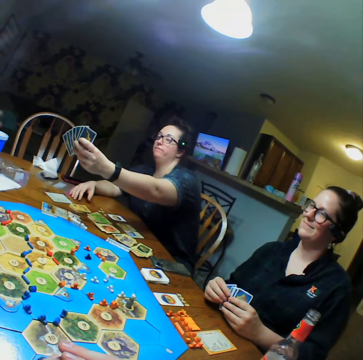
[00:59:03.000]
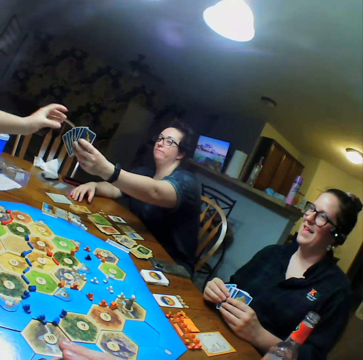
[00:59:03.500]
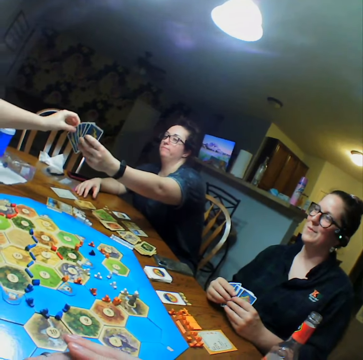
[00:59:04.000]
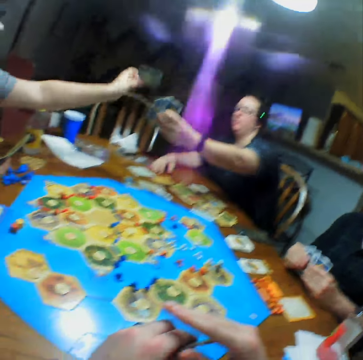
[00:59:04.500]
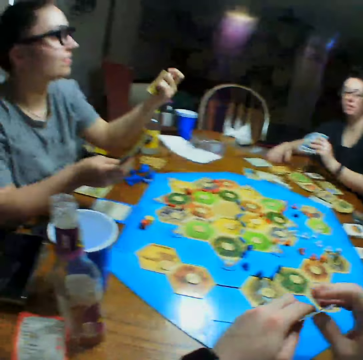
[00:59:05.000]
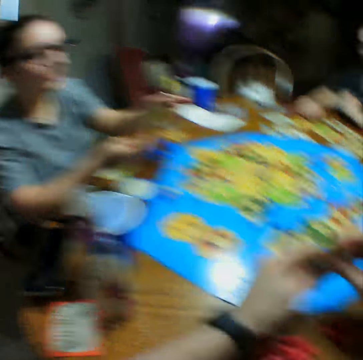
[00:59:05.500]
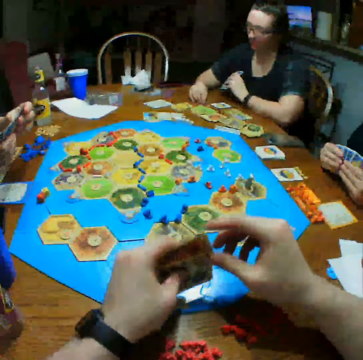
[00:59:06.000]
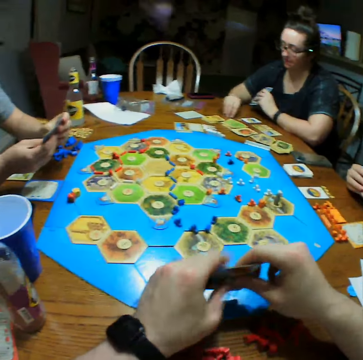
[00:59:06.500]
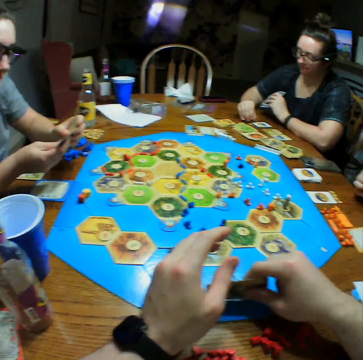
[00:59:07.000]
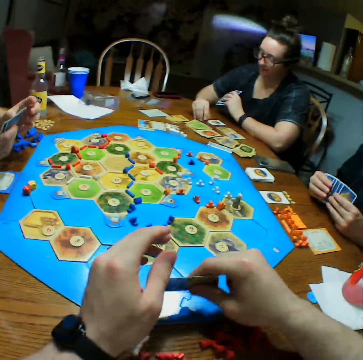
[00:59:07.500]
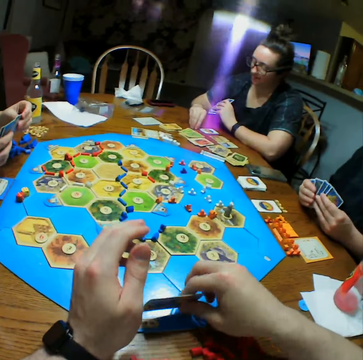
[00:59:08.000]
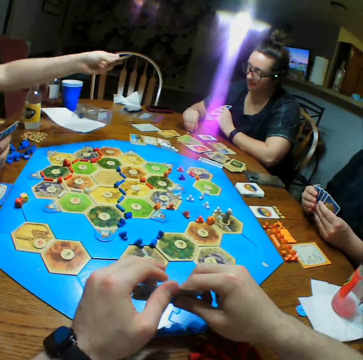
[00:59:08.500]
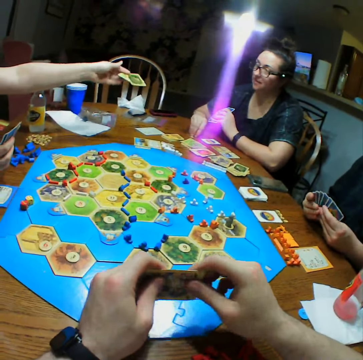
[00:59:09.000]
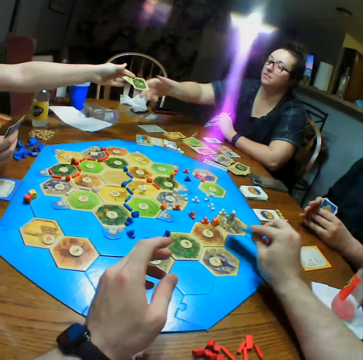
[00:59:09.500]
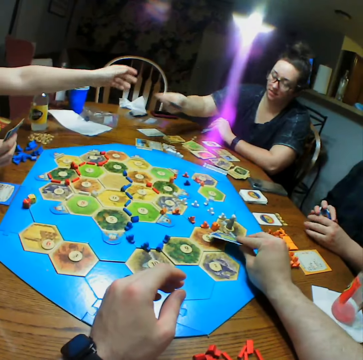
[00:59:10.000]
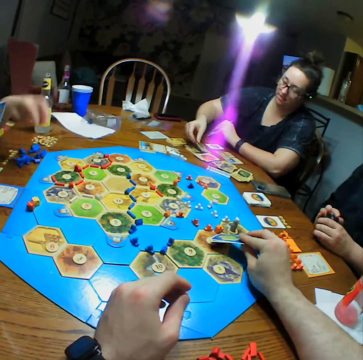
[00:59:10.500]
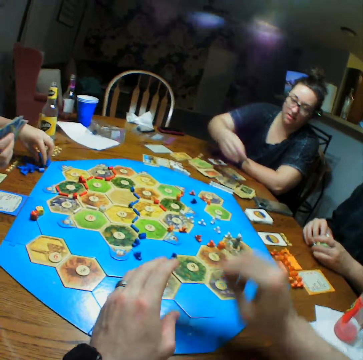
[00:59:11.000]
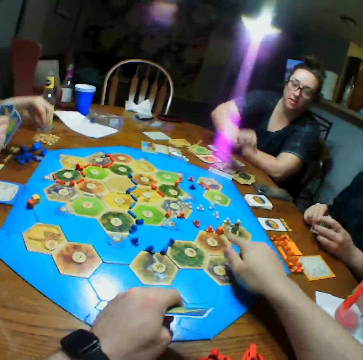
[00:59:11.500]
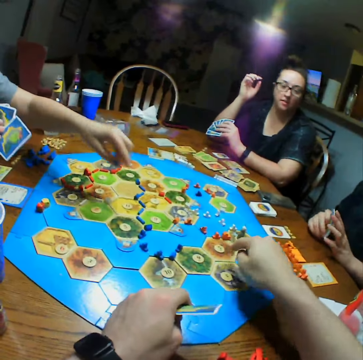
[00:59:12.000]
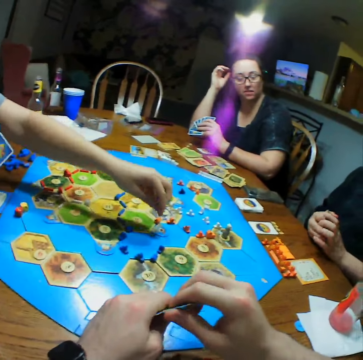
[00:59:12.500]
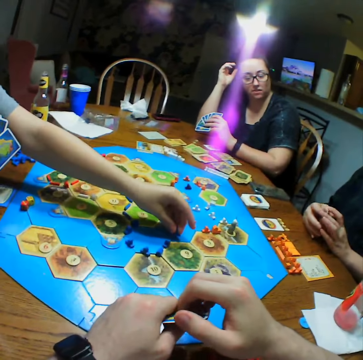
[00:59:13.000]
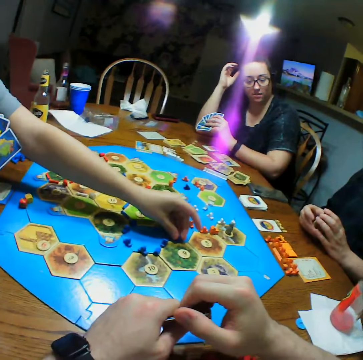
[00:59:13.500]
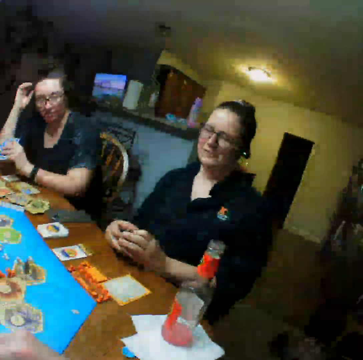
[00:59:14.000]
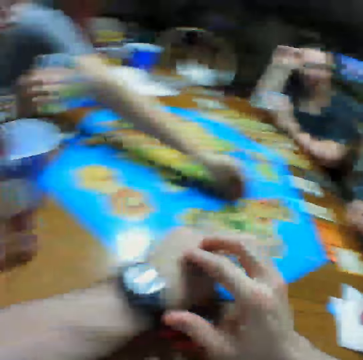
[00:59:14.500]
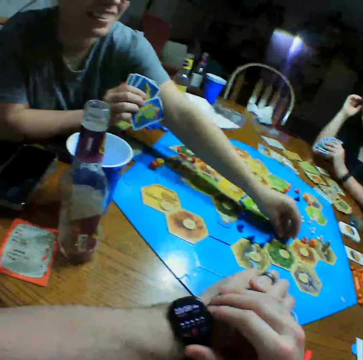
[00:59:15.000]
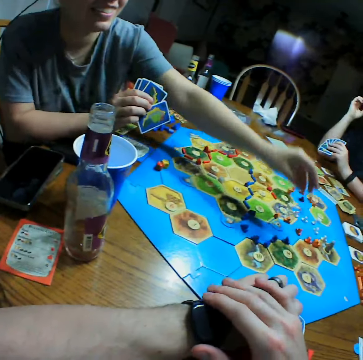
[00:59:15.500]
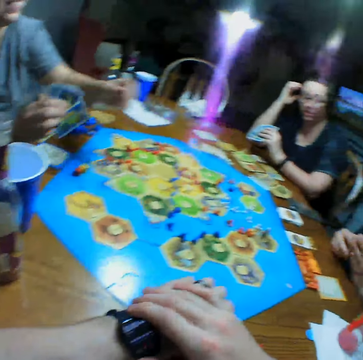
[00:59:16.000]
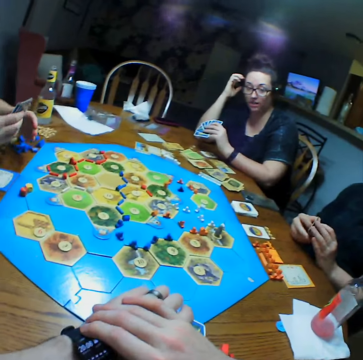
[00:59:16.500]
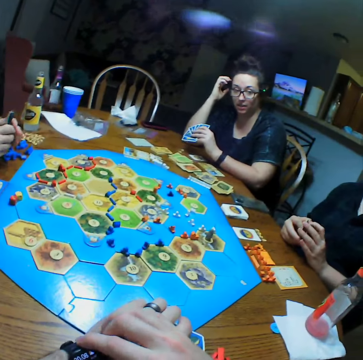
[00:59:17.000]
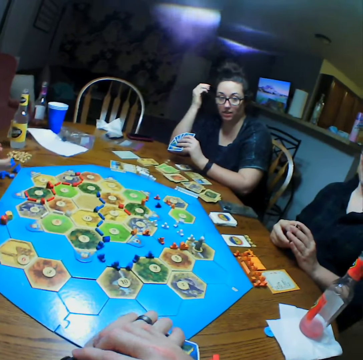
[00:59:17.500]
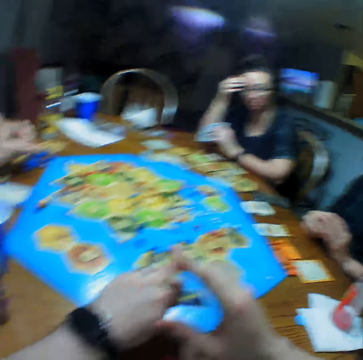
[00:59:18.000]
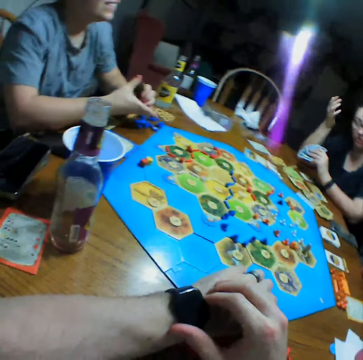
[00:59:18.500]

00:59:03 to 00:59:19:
A woman talks to another woman. The other woman takes a card. The first woman takes a card from the other woman. The other woman moves a piece on the board. The camera wearer touches his watch. He looks at the wrist watch.

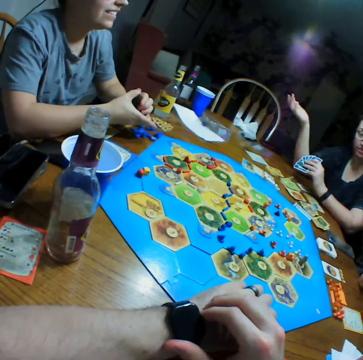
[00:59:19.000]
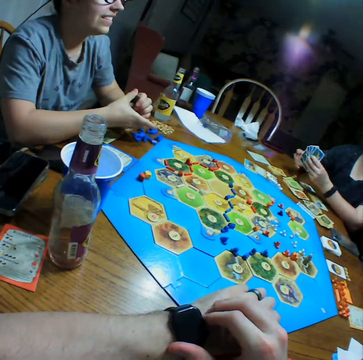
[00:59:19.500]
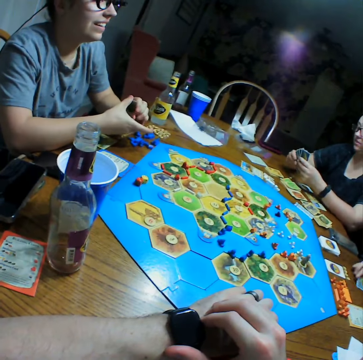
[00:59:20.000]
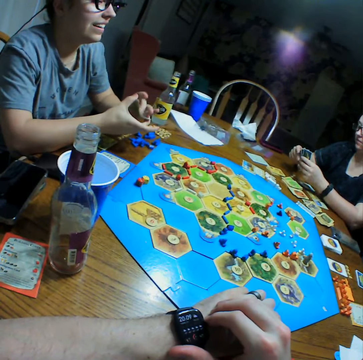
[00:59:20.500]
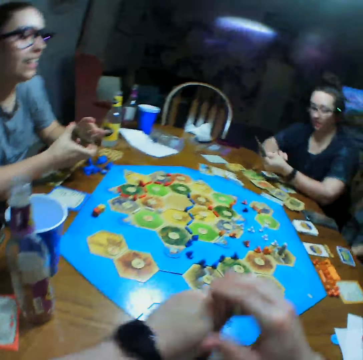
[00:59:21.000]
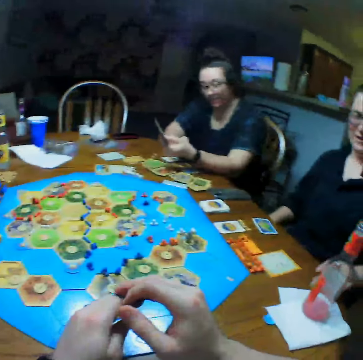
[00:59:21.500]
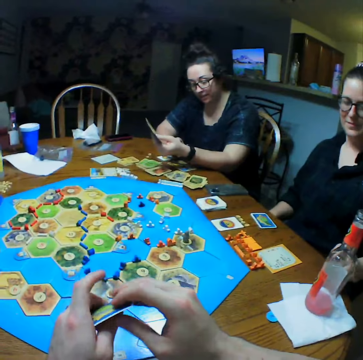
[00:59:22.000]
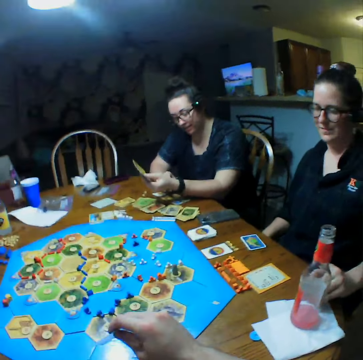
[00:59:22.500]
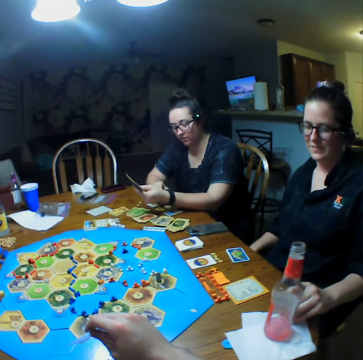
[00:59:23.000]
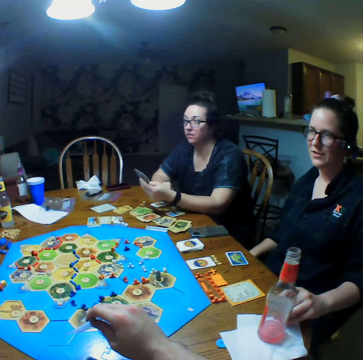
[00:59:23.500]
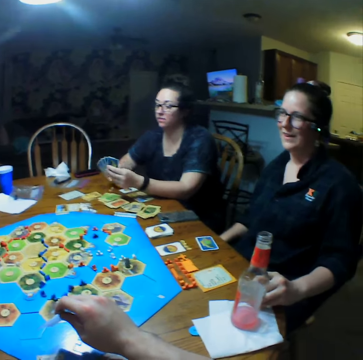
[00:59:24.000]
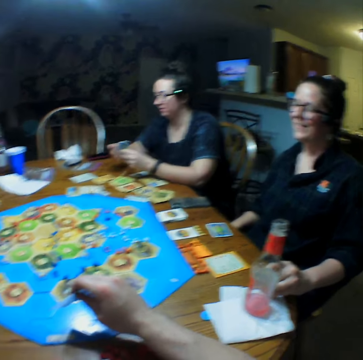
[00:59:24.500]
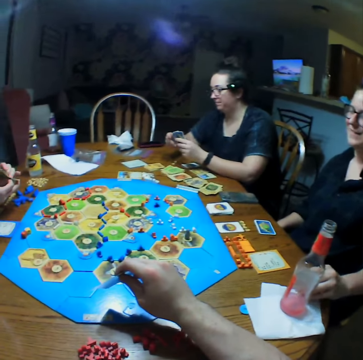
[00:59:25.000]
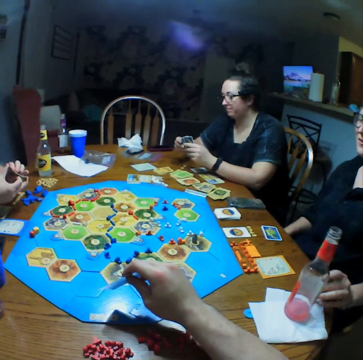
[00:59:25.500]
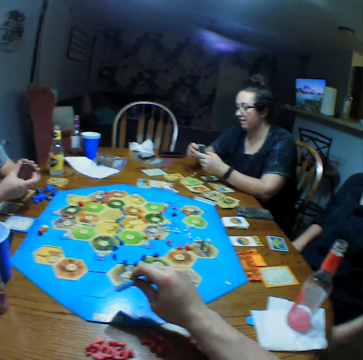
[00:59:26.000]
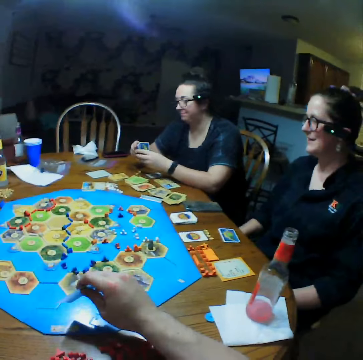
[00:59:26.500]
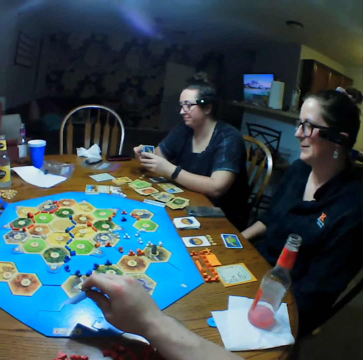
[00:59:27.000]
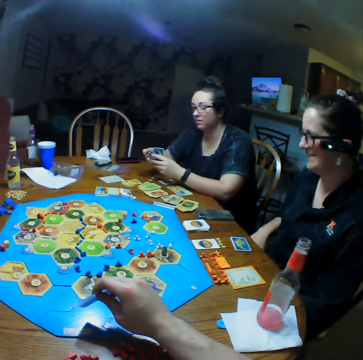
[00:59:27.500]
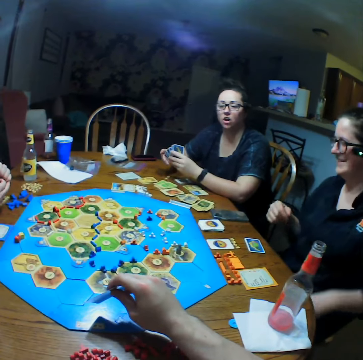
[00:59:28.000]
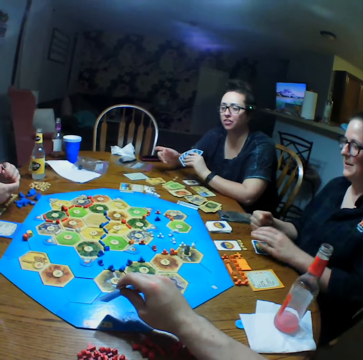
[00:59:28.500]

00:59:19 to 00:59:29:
A woman talks.

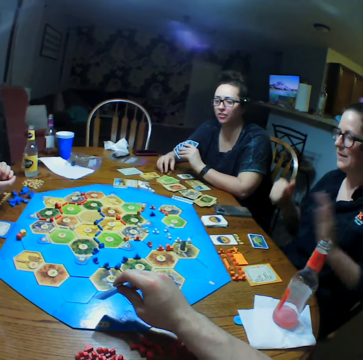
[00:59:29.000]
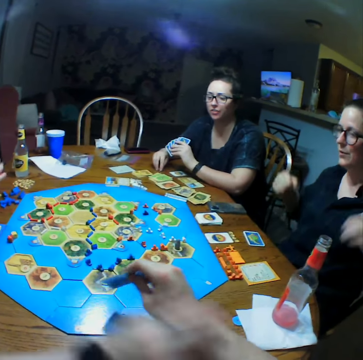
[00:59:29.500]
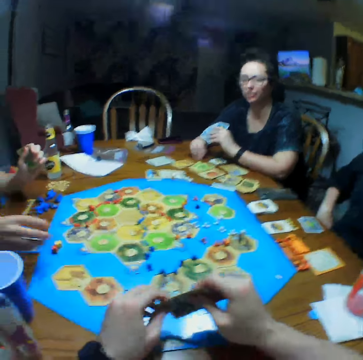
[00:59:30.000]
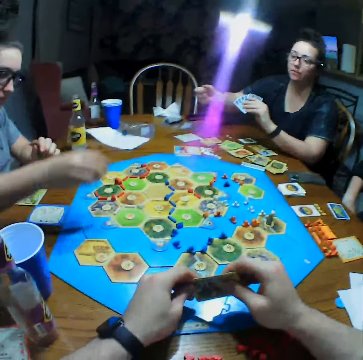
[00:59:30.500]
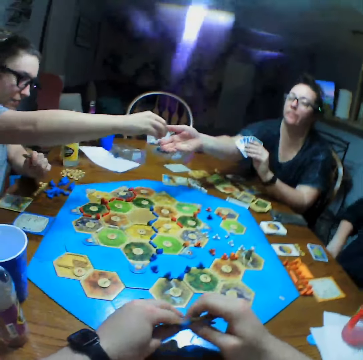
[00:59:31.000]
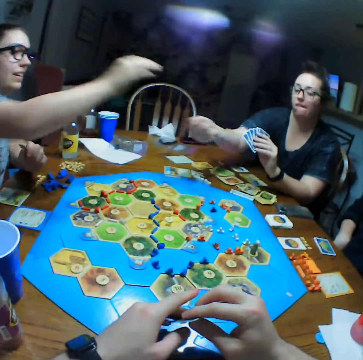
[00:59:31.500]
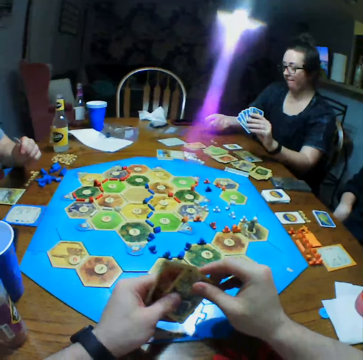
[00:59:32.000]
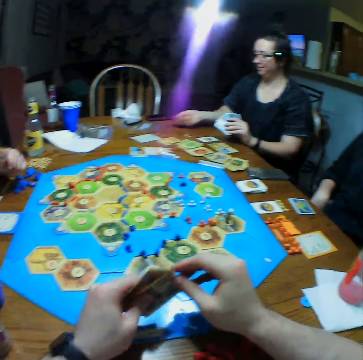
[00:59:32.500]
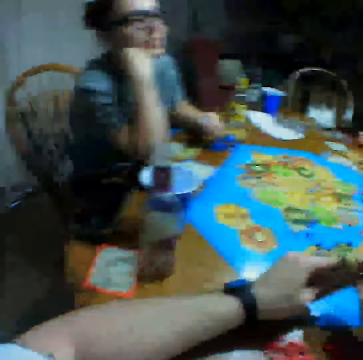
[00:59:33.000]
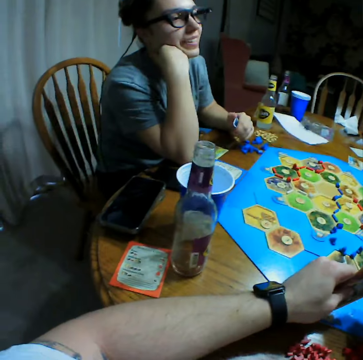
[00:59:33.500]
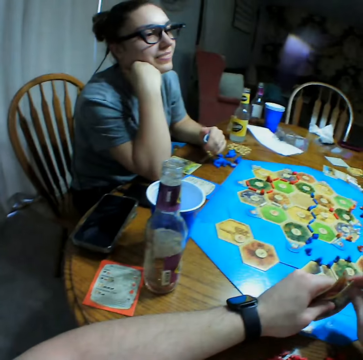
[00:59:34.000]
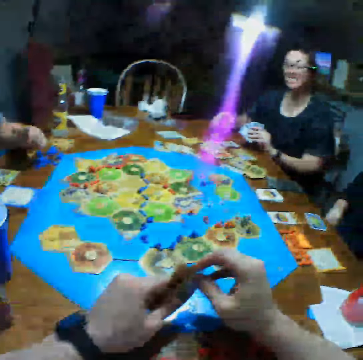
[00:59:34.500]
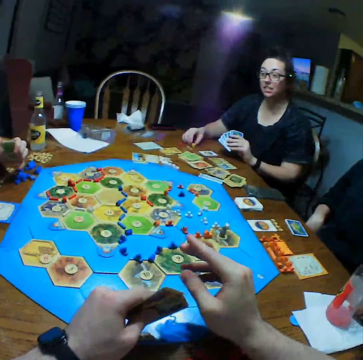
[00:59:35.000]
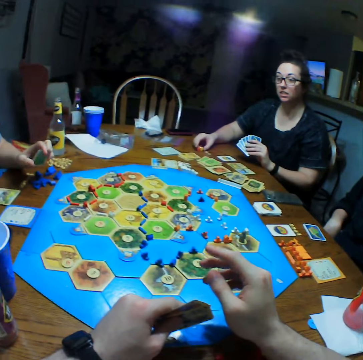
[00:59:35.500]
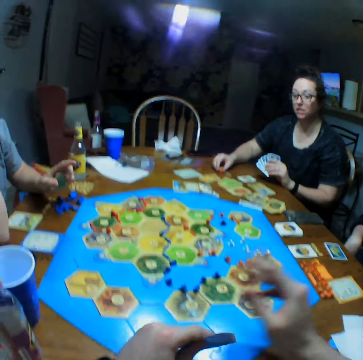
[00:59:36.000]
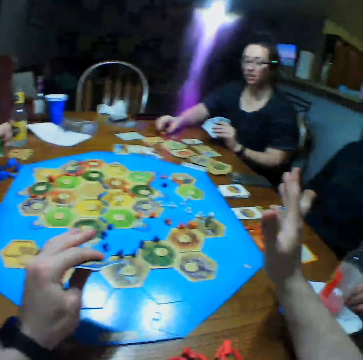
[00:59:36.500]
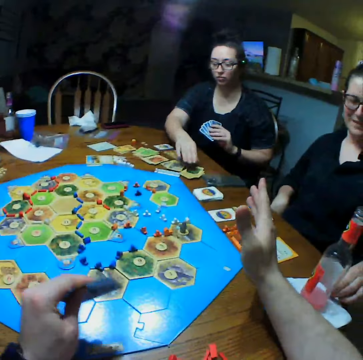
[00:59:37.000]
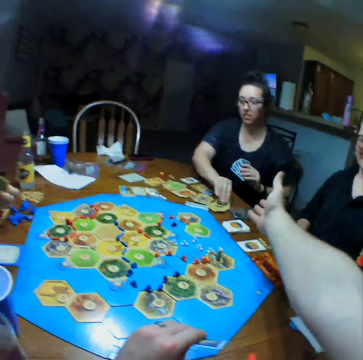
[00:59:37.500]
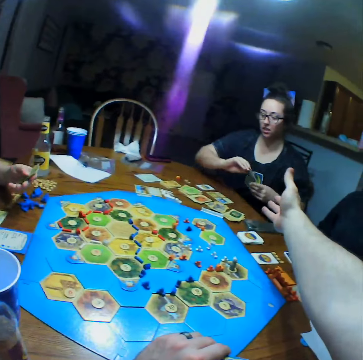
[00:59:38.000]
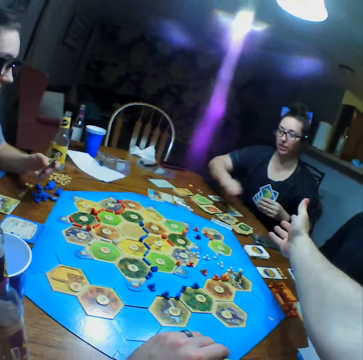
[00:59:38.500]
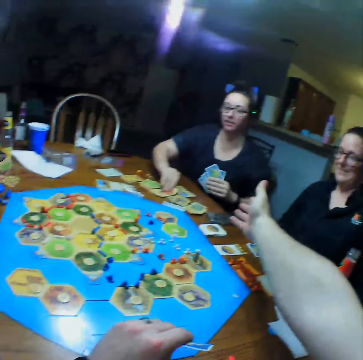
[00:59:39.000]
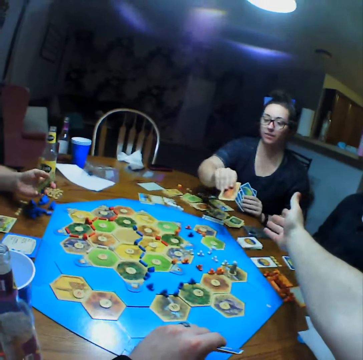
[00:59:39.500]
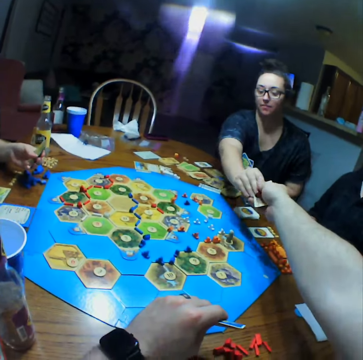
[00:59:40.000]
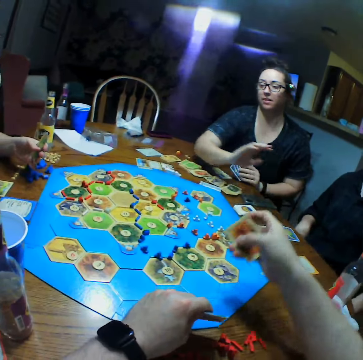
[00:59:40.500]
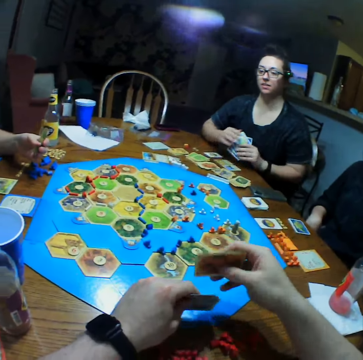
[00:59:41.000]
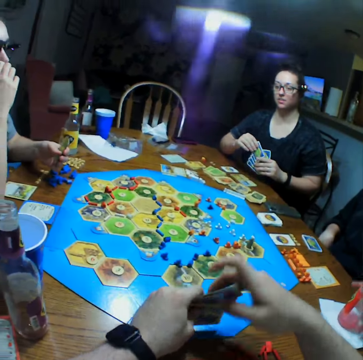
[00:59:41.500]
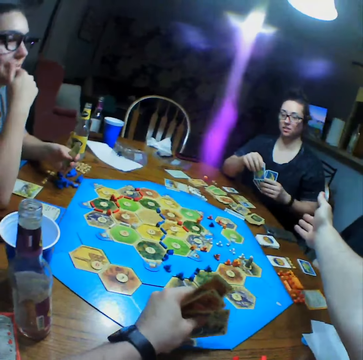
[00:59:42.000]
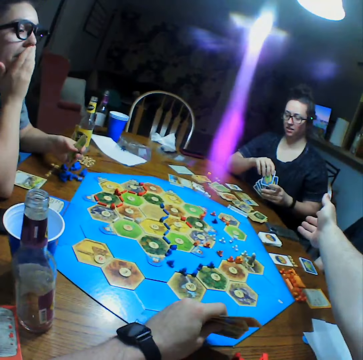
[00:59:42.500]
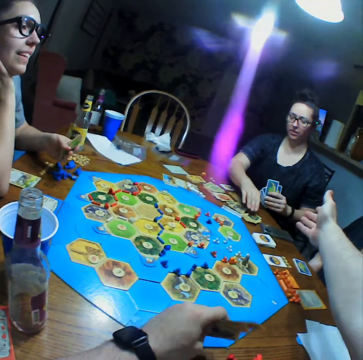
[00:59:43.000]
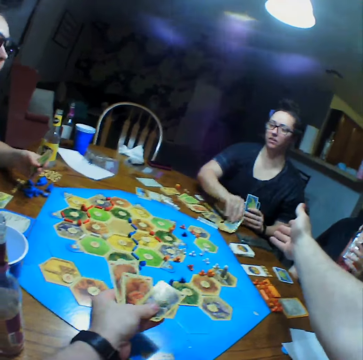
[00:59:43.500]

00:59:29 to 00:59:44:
A woman gives another woman a piece. The other woman talks to the first woman. The camera wearer talks to the other woman. The other woman picks up cards and gives the camera wearer cards.
